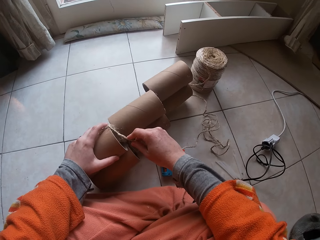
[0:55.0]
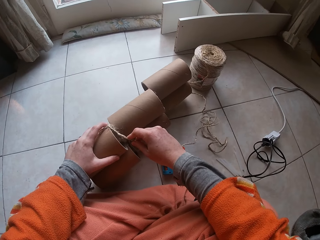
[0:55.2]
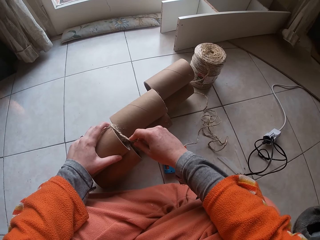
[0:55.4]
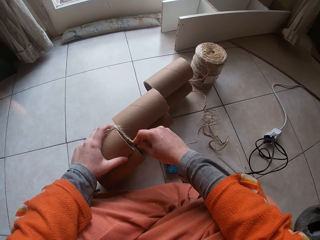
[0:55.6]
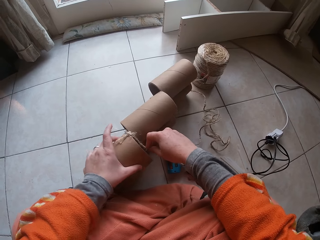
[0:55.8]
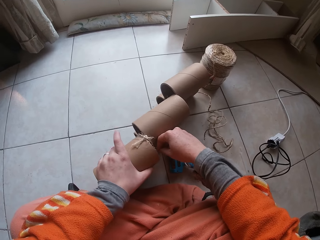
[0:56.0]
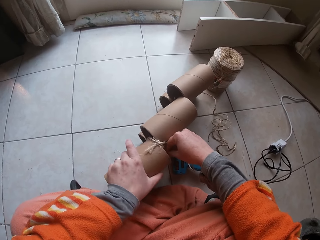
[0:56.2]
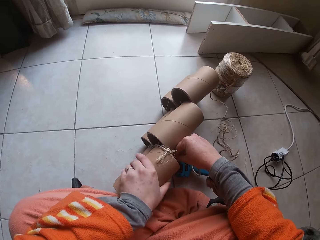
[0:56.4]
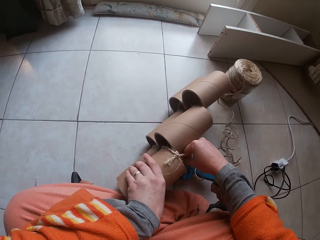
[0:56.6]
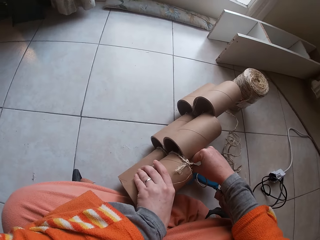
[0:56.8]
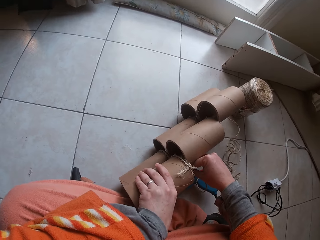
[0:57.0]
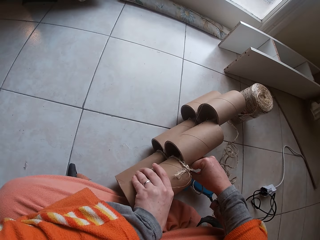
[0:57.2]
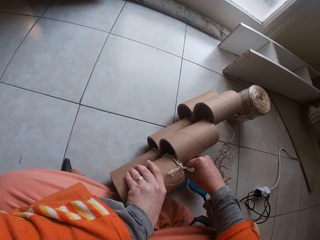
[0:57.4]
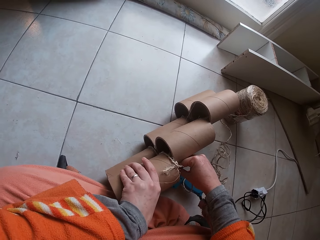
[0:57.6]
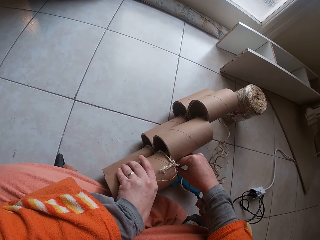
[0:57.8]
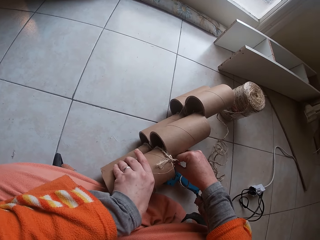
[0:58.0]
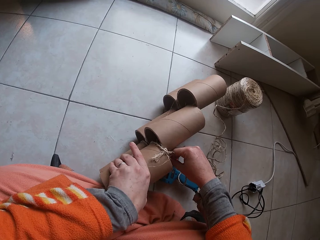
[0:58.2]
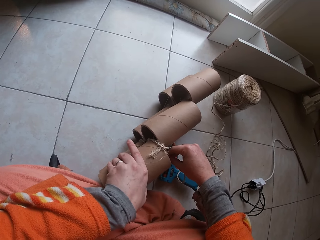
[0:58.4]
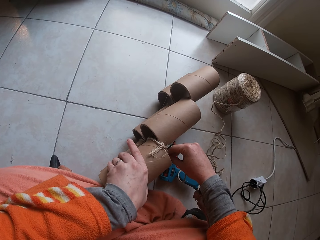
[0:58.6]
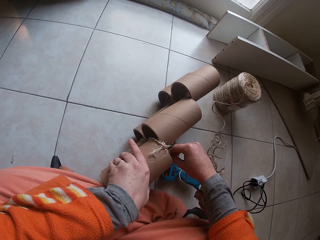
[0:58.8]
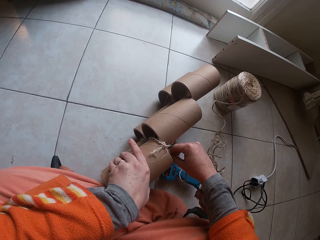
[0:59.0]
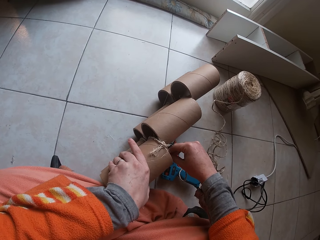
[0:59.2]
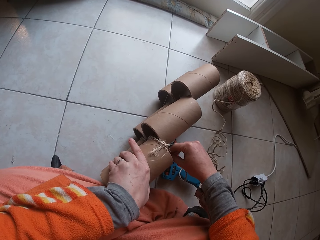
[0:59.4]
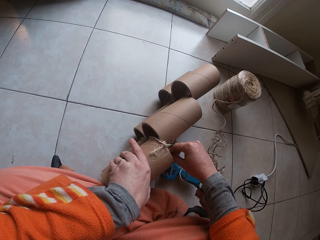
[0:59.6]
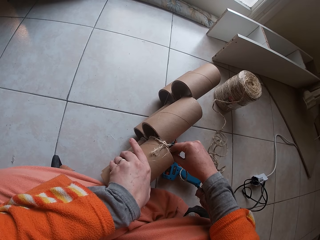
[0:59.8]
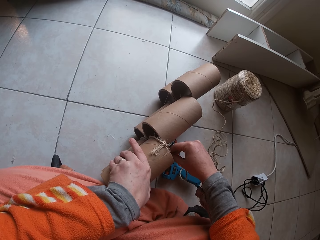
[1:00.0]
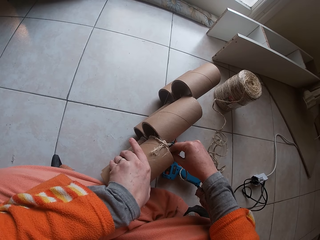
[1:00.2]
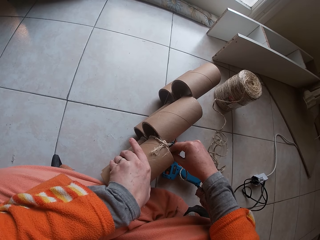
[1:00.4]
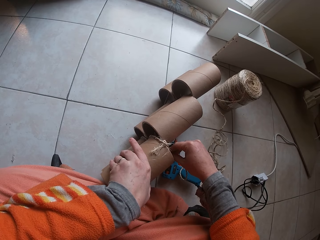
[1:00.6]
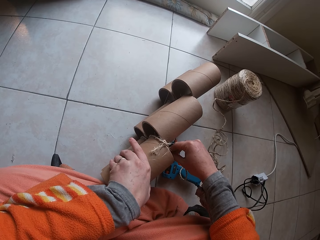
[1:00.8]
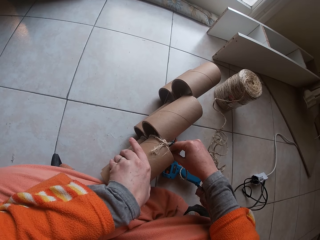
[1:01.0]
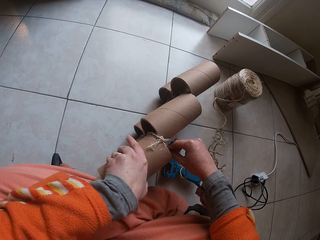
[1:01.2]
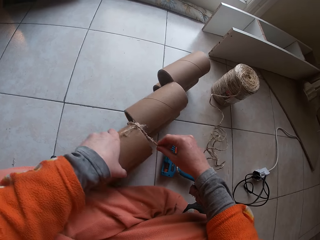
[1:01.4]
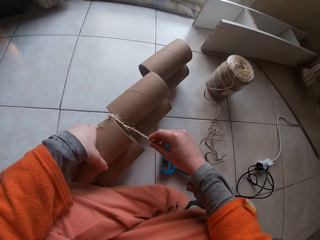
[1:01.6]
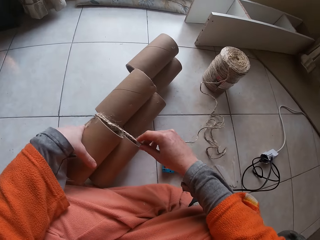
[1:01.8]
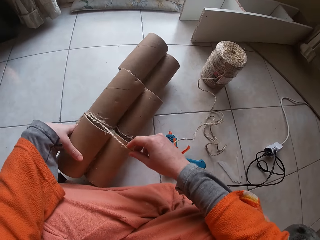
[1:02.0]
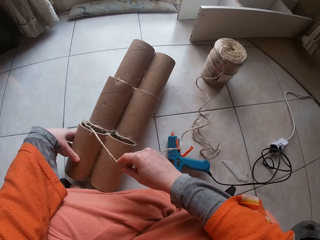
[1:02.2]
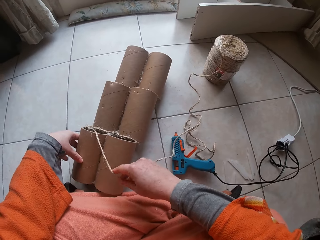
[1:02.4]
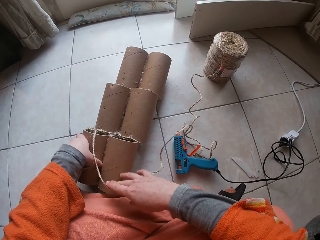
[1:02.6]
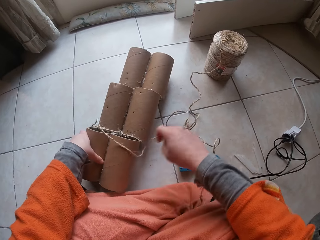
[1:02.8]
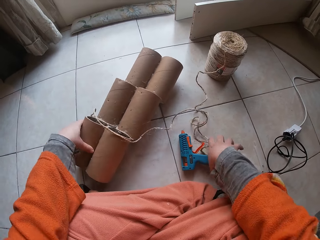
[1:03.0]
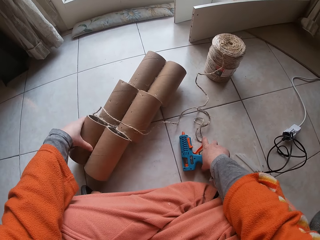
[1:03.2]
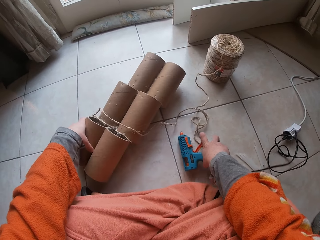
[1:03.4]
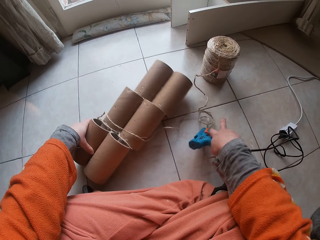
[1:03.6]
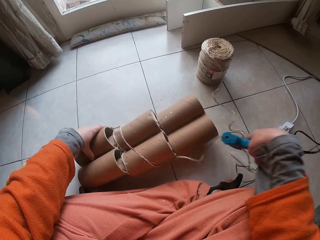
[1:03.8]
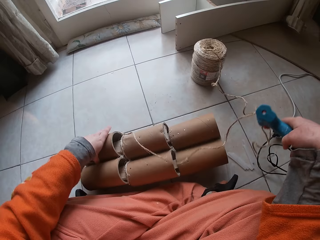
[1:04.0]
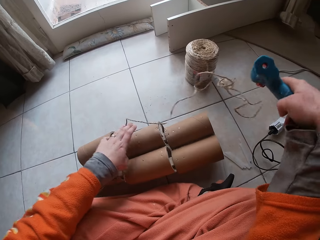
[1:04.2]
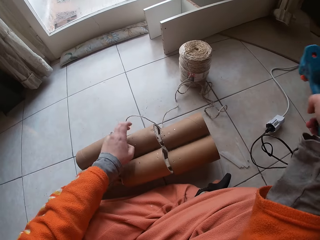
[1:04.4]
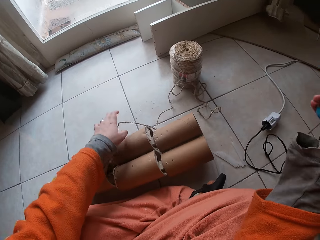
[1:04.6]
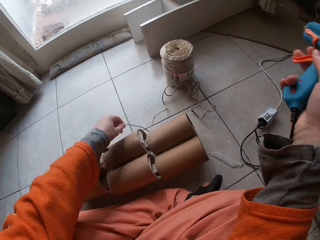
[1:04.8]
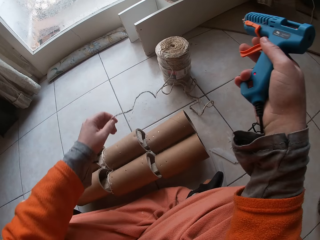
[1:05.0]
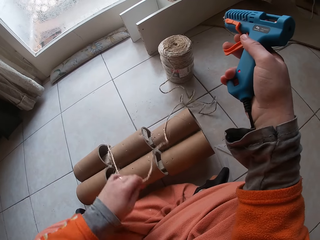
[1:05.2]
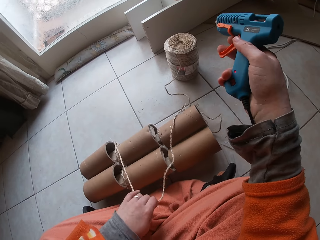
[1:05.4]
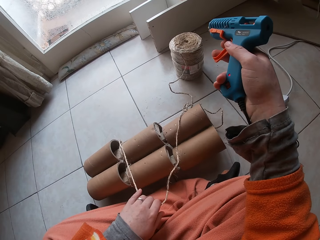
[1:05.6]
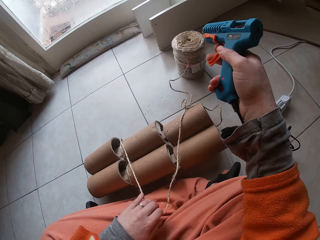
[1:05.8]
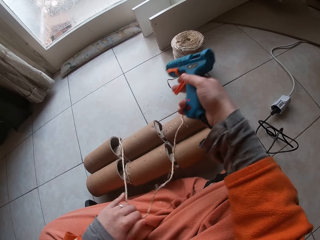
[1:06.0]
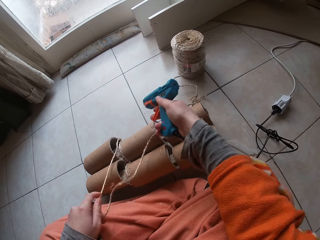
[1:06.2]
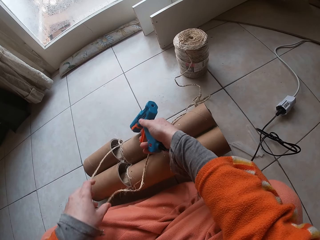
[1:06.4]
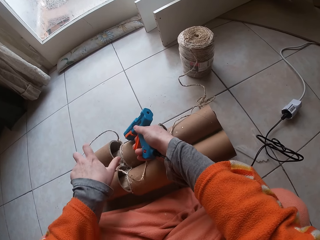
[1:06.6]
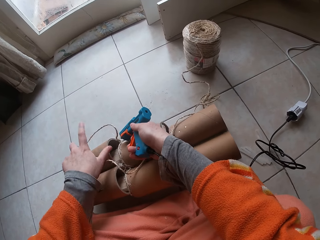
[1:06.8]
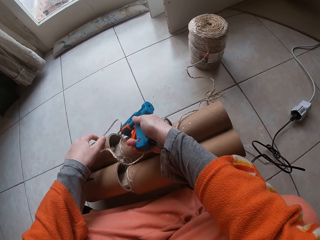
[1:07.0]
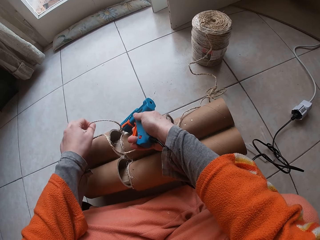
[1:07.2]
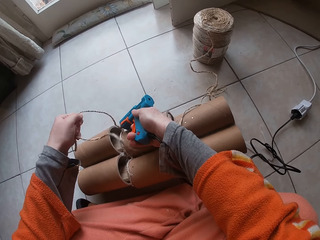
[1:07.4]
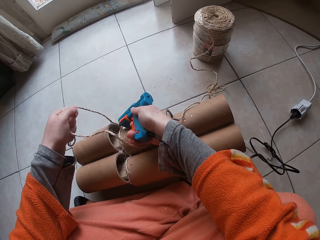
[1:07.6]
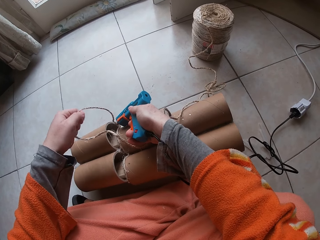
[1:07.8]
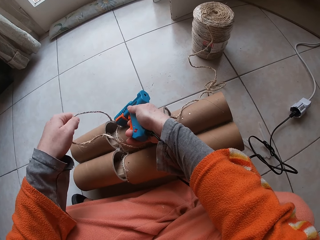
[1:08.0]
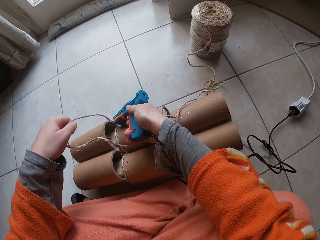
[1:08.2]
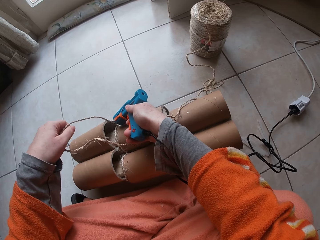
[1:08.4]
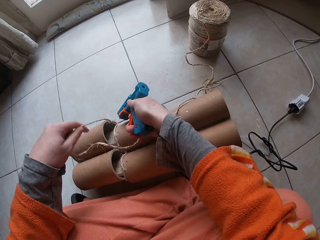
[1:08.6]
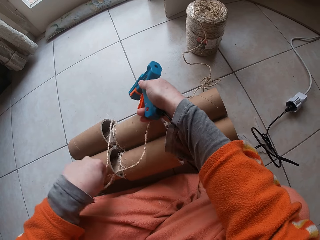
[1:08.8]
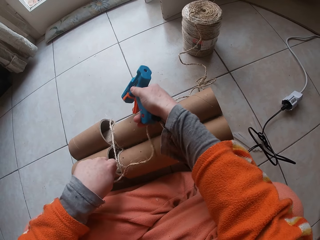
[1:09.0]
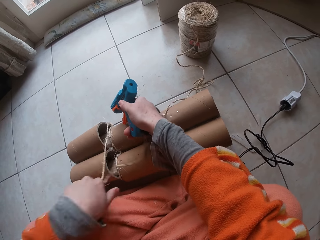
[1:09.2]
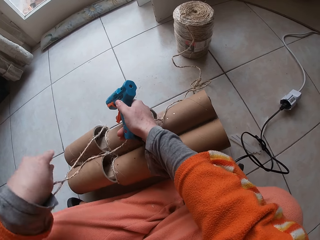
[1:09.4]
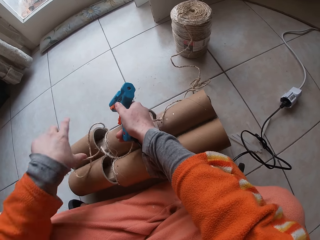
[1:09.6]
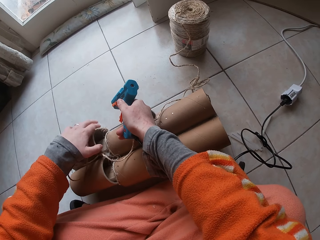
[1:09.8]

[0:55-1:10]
The camera wearer turns the craft. He moves the craft down. He picks the glue gun from the ground with his right hand. He pulls the rope on the craft. He glues the garden cord in his left hand to the paper core with the glue gun in his right hand.

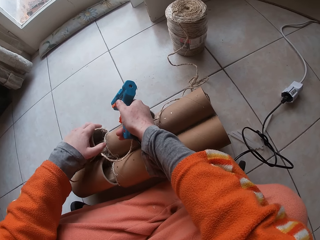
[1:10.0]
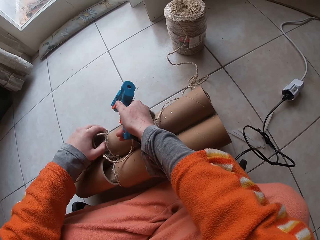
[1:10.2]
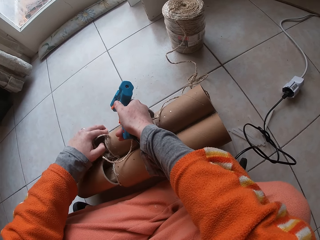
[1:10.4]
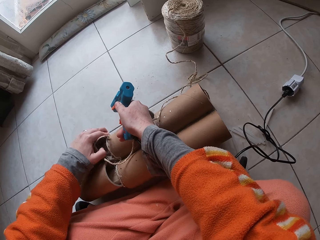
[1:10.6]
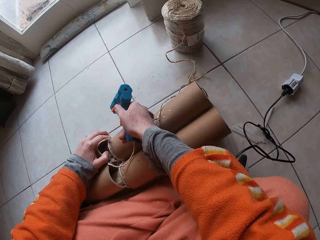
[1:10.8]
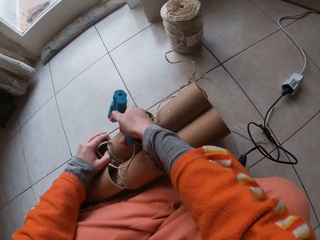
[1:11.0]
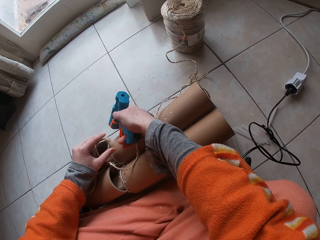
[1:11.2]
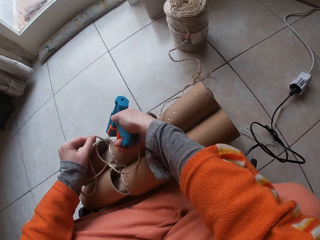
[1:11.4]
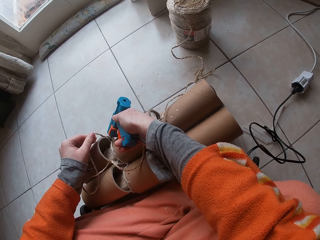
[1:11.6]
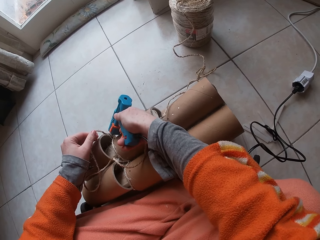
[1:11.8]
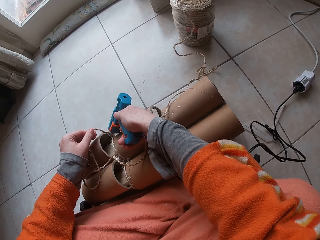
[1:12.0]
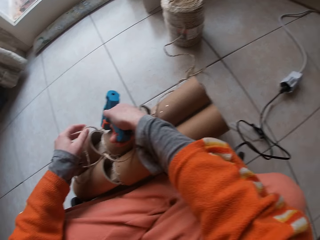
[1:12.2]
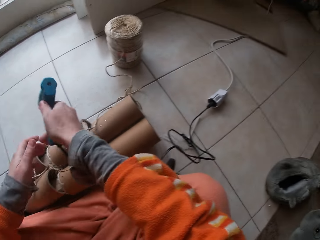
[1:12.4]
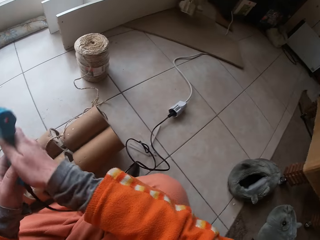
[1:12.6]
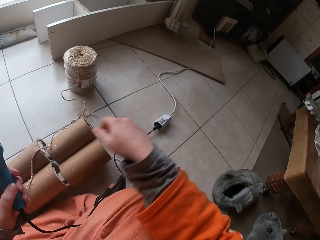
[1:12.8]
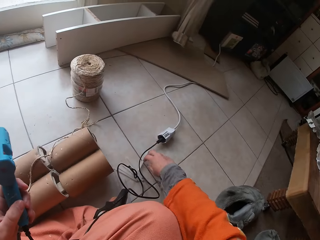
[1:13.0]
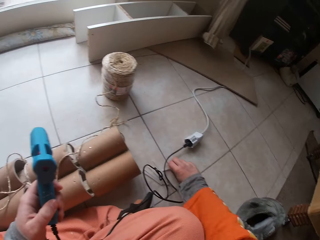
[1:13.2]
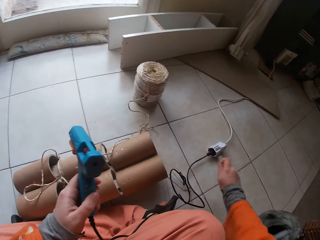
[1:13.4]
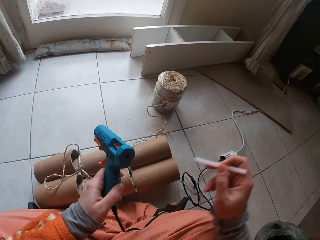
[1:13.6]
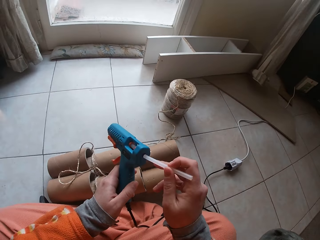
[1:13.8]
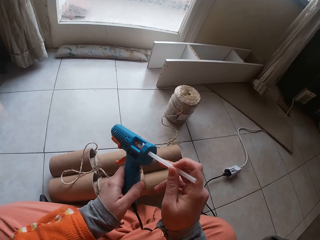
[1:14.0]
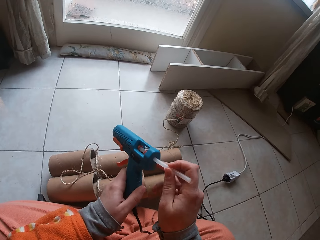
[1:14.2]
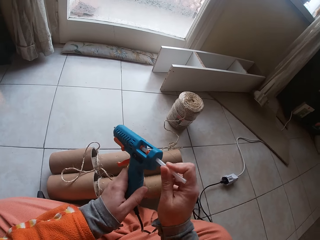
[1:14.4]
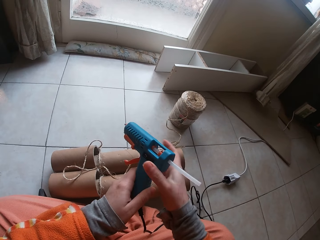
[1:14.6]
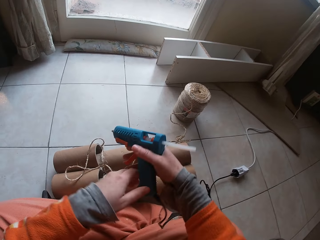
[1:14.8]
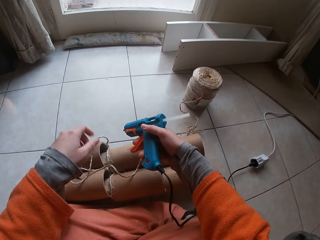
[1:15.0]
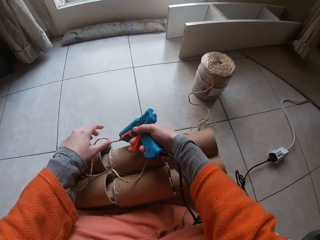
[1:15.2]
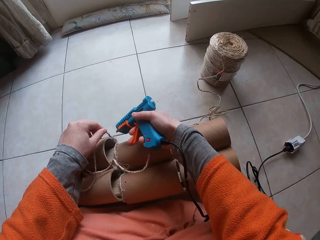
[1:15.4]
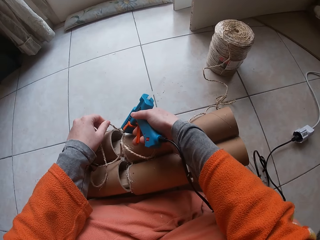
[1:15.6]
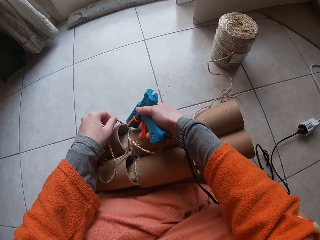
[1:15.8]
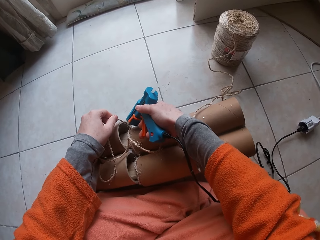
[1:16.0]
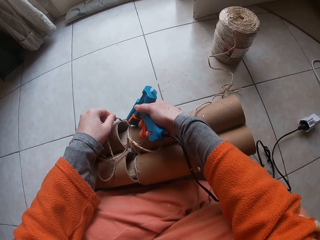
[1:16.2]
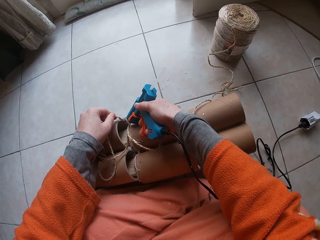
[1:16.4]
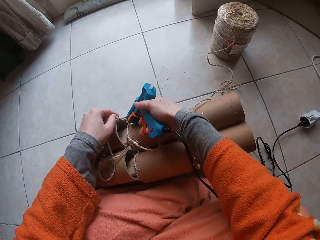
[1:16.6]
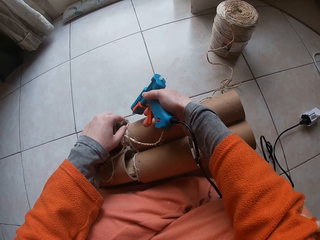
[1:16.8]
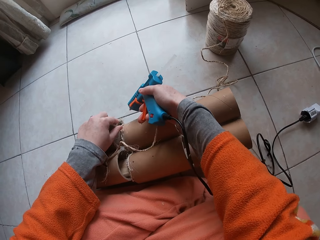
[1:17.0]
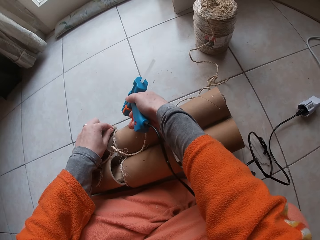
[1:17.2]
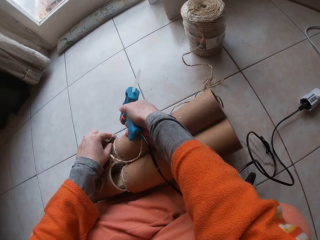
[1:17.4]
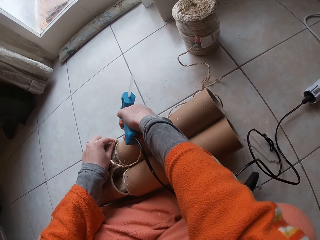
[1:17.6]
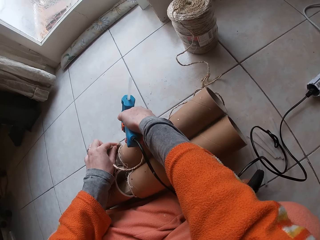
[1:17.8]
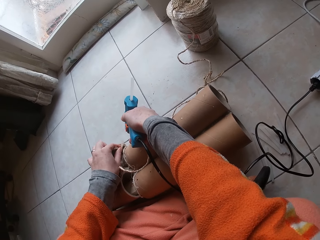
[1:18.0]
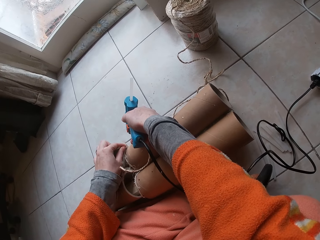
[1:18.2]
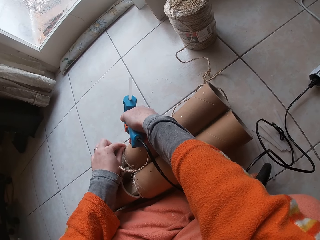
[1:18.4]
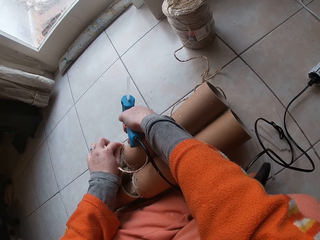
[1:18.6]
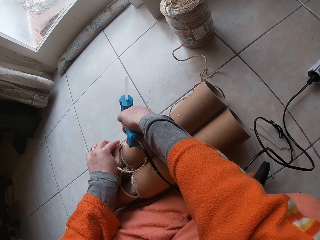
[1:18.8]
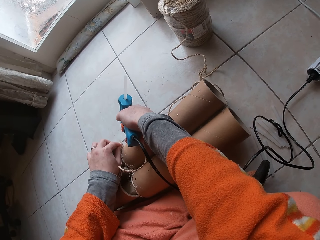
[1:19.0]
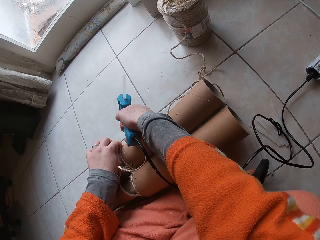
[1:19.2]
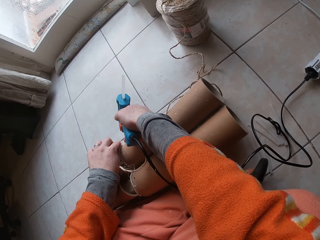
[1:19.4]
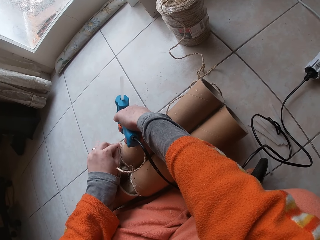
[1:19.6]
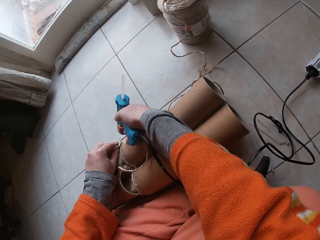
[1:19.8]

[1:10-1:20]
The camera wearer puts the rope on the craft. He holds the pipe. He passes the glue gun from his right hand to his left hand. He picks a glue stick from the ground with his right hand. He inserts the glue stick into the glue feed arm with his right hand. He glues the garden cord in his left hand to the paper core with the glue gun in his right hand. He puts the rope on the craft.
